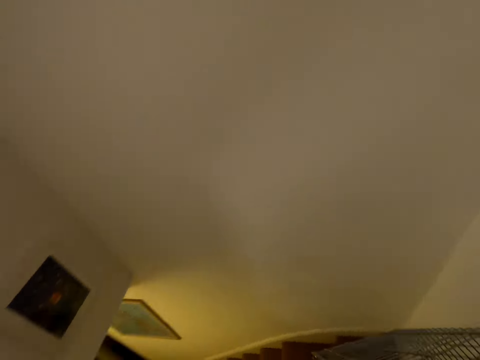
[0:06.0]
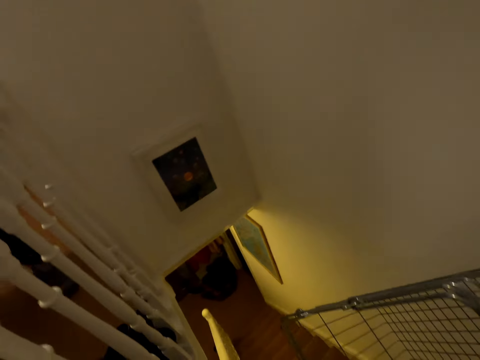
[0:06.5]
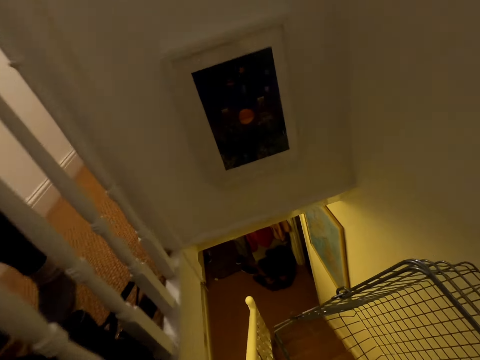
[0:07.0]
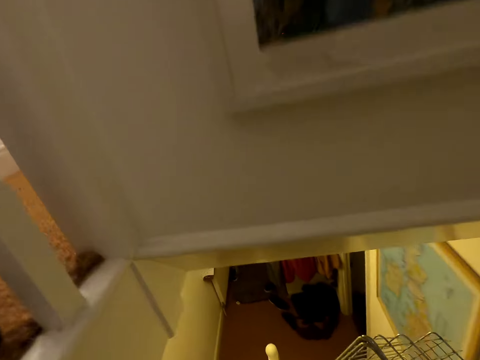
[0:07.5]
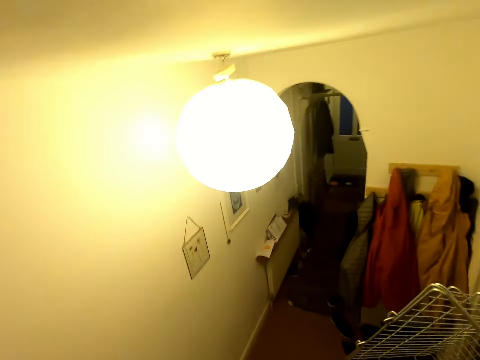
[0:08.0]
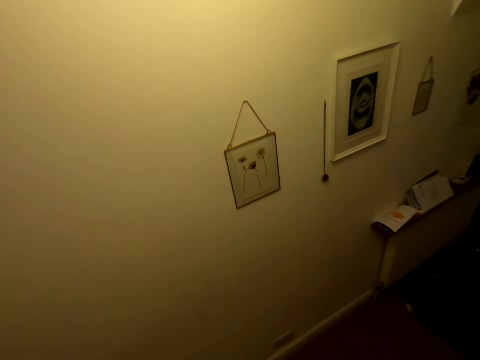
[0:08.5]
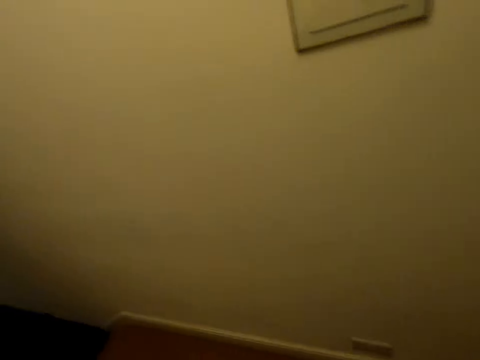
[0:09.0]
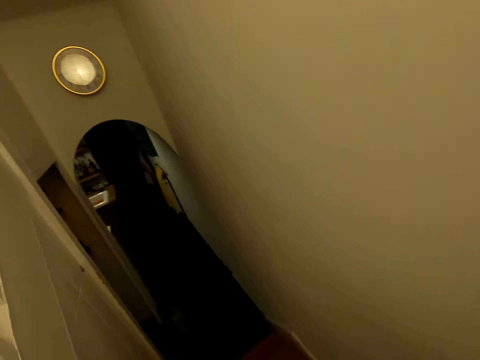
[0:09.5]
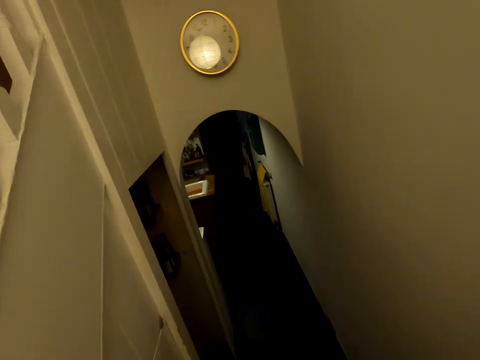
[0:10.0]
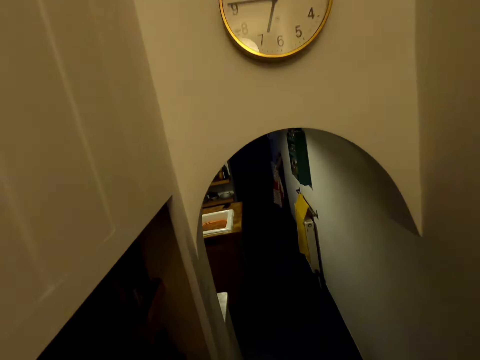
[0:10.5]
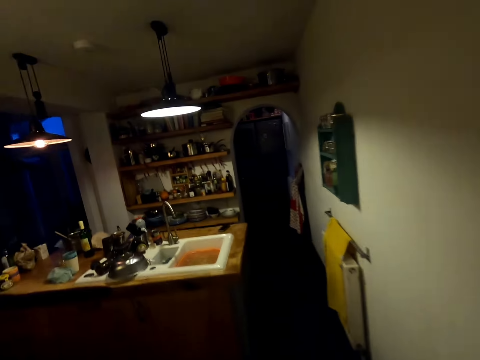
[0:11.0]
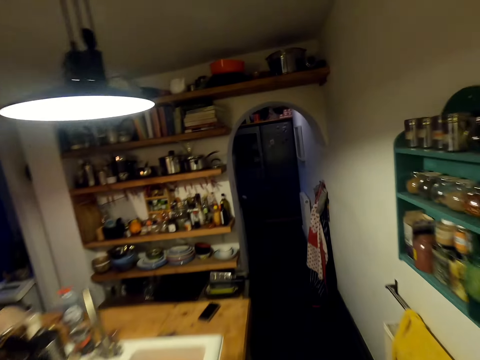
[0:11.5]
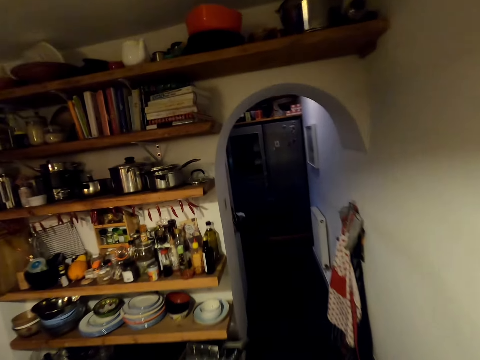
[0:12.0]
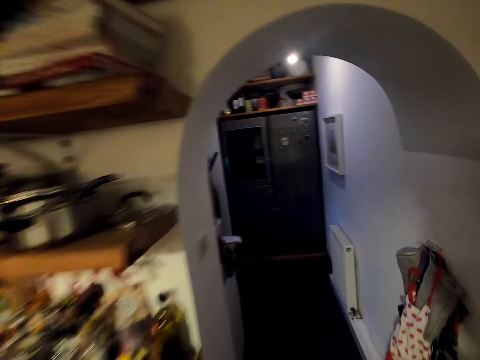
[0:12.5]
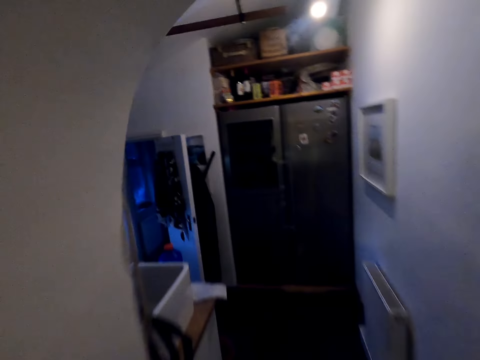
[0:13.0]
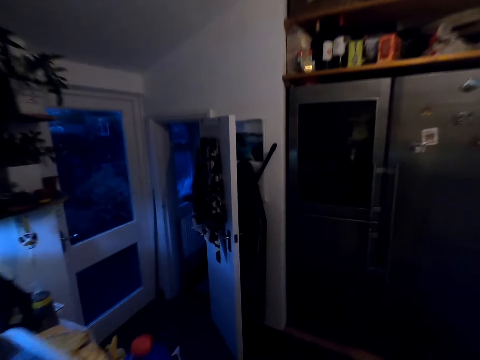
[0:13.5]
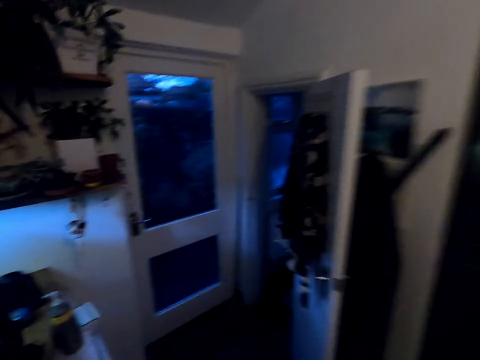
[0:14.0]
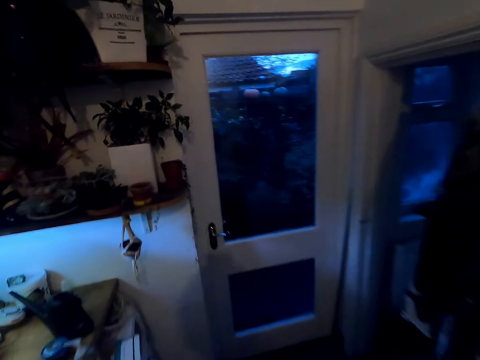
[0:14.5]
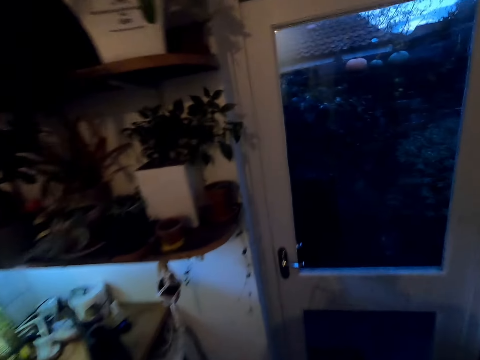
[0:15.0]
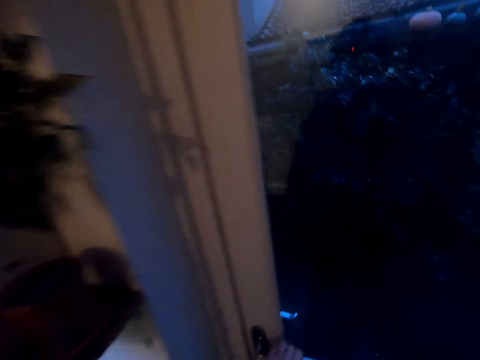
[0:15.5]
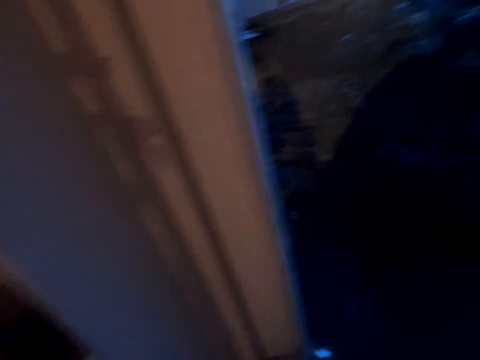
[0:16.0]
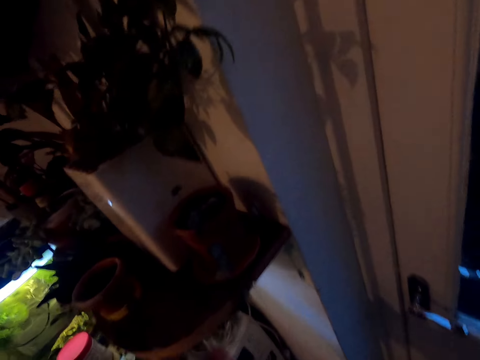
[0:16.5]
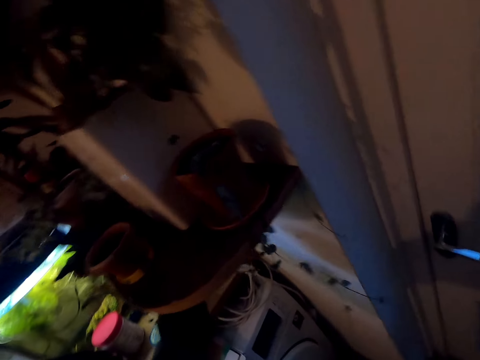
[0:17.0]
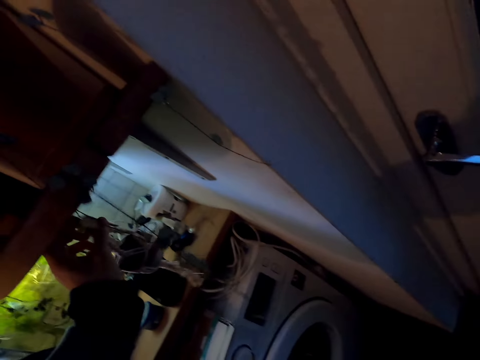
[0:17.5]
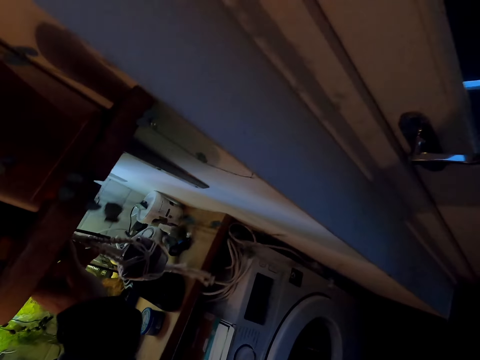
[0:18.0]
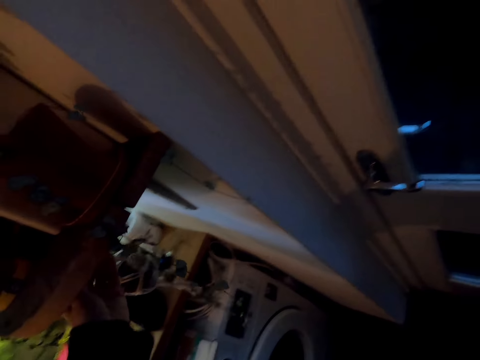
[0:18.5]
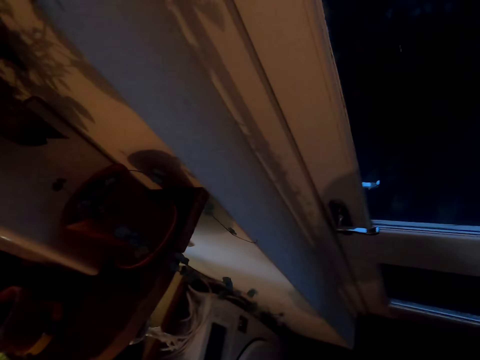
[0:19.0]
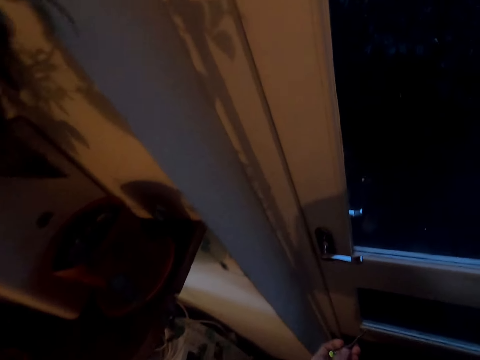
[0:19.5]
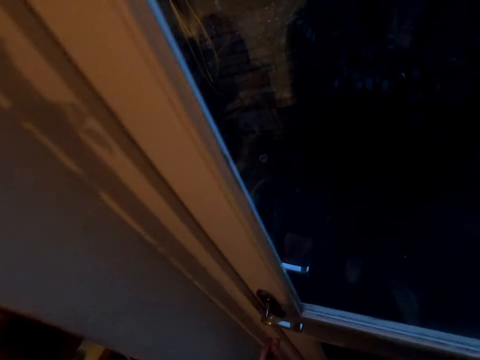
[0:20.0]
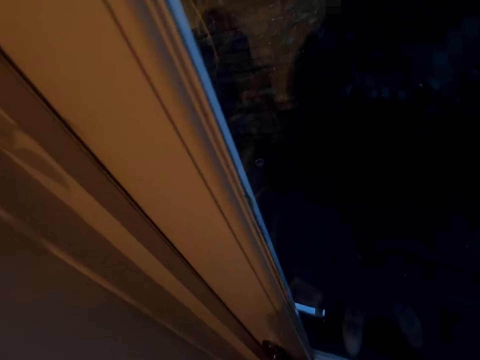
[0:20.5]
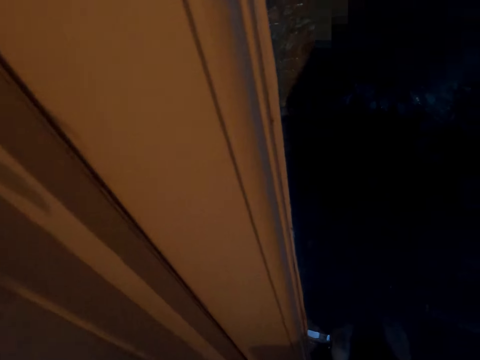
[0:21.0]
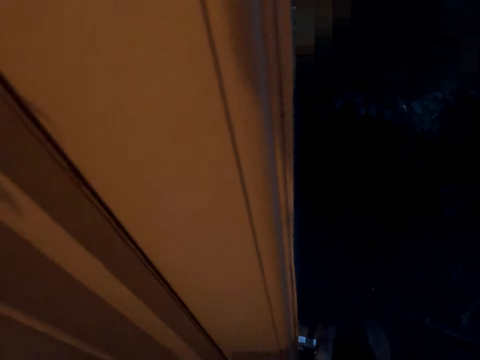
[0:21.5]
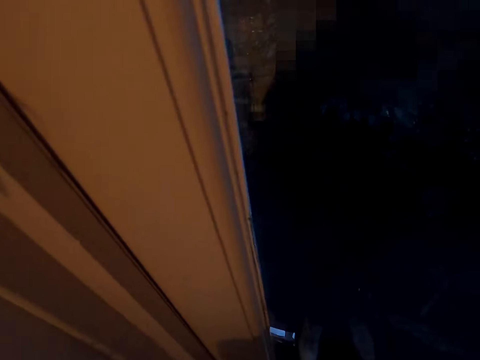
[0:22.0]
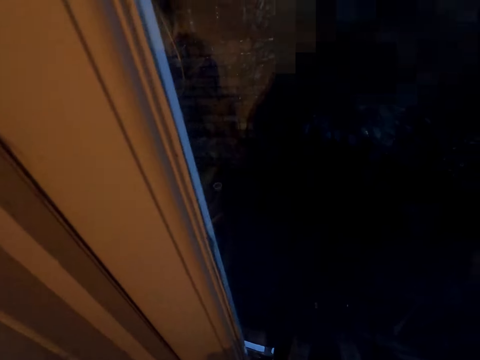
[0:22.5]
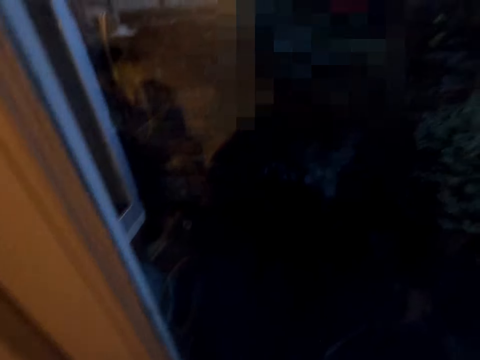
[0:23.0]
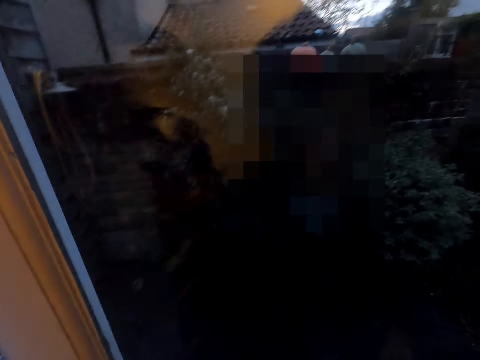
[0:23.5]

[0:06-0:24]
The camera wearer walks down the staircases. They walk around the house. They walk towards another room. They pick up a key. They open the door.

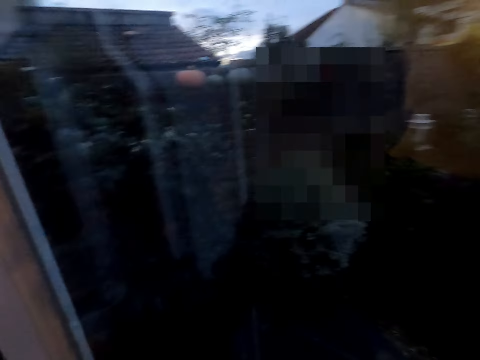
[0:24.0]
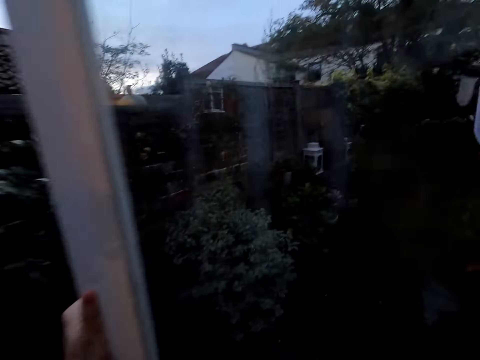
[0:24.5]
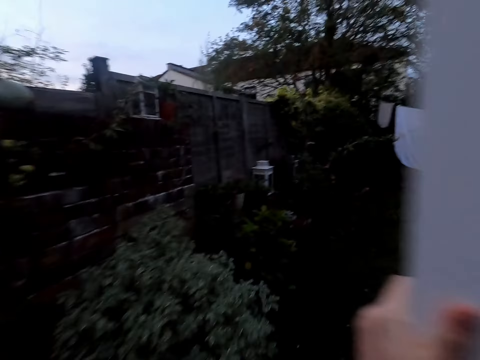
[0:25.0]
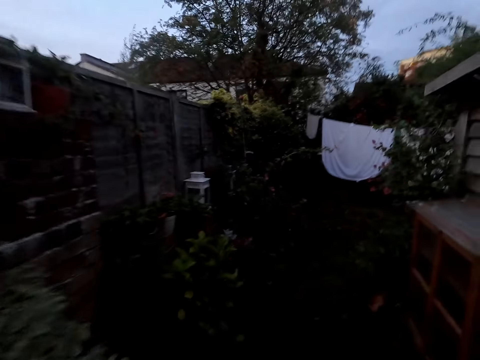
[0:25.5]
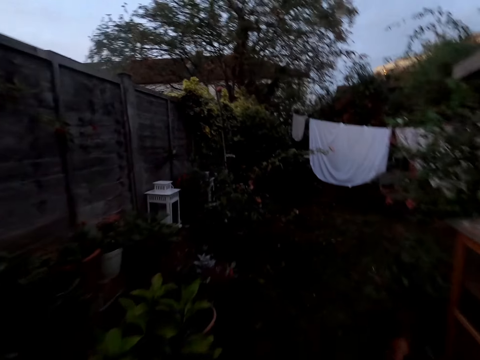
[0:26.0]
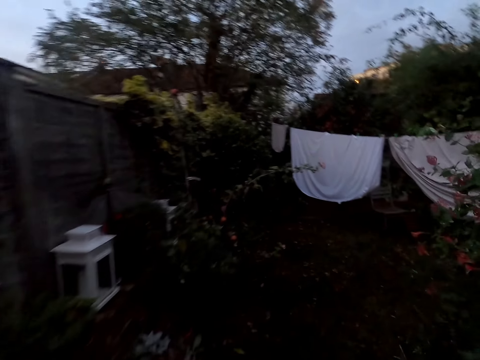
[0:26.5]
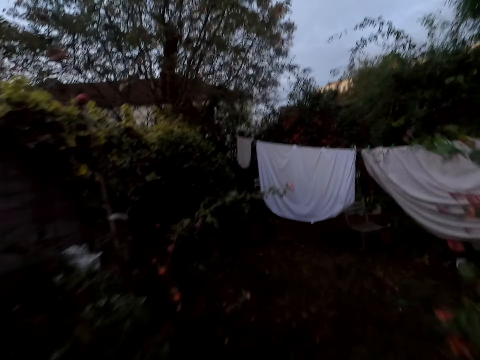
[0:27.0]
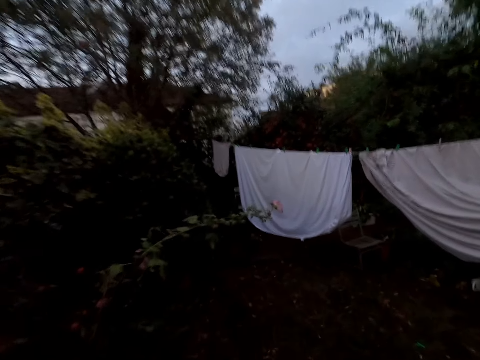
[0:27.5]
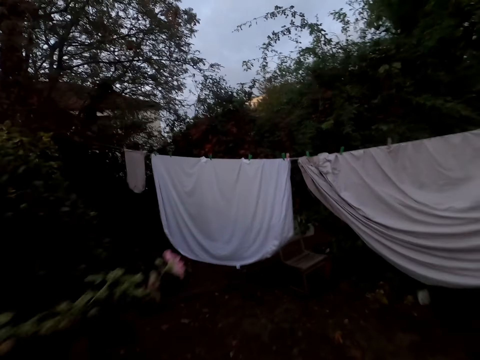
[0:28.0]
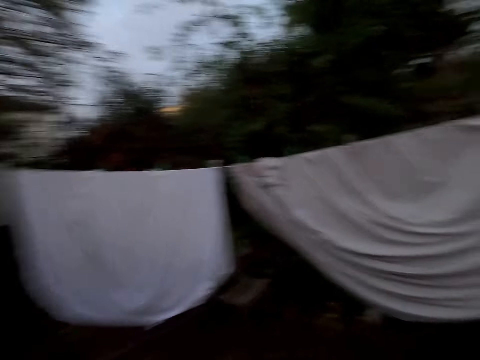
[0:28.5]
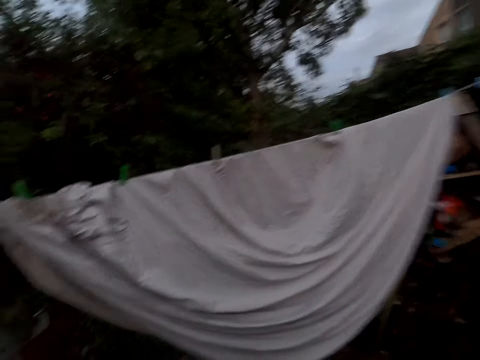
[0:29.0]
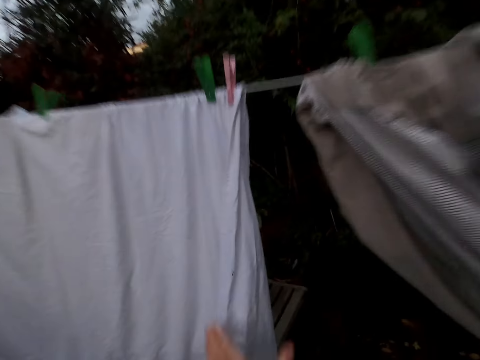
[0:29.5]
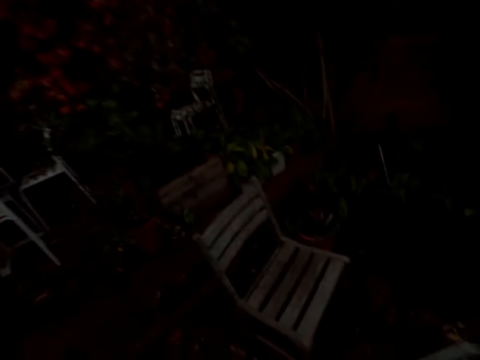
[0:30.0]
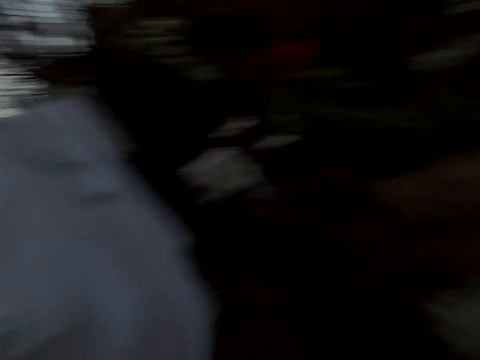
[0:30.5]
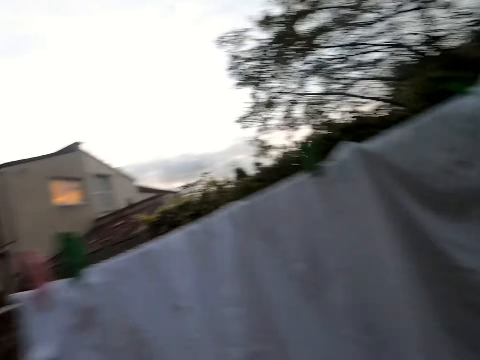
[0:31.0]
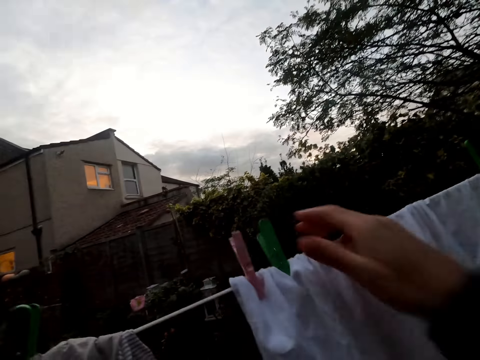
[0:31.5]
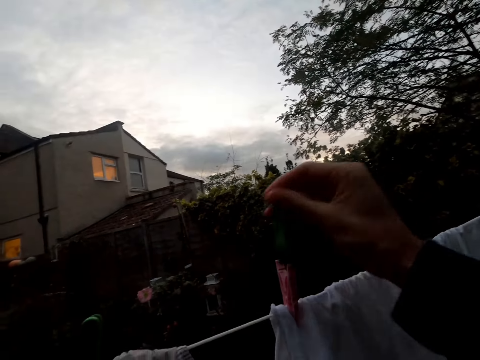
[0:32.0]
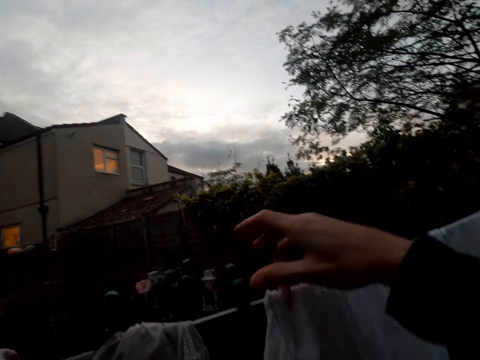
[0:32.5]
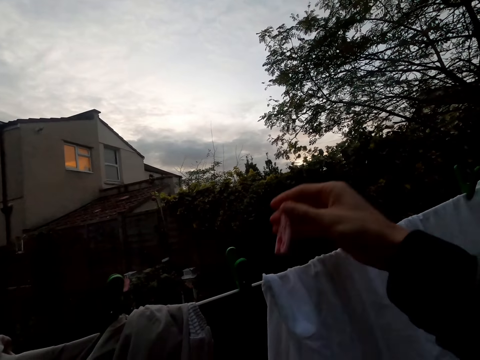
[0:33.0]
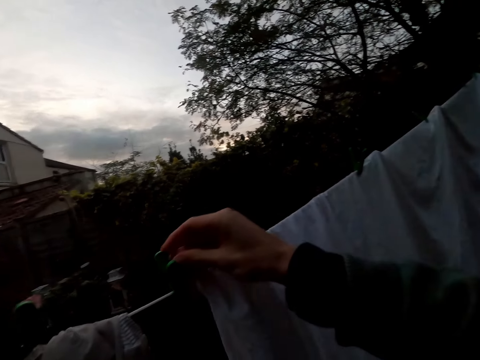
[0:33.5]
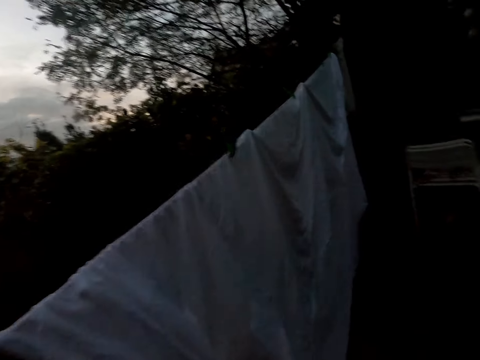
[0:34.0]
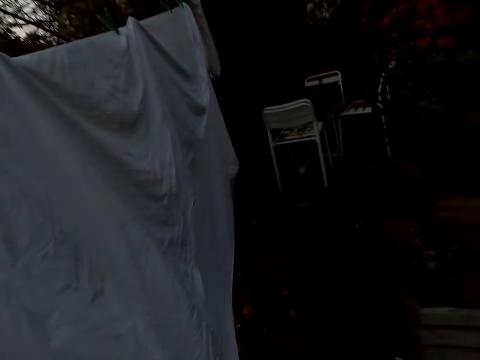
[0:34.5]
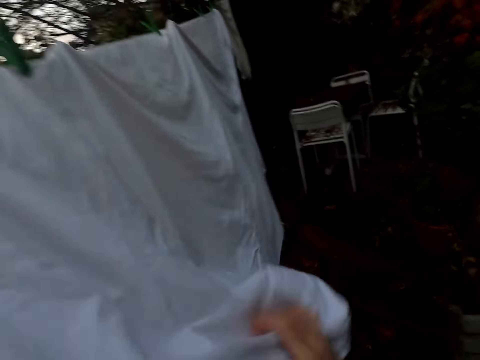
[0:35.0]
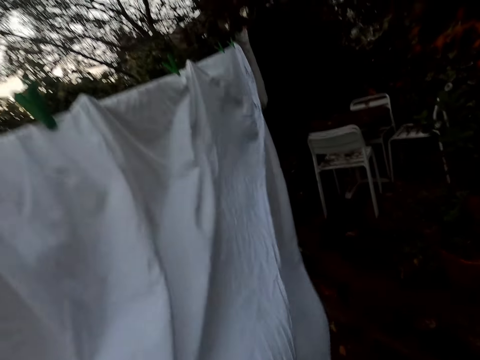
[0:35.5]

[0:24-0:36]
The camera wearer walks around the compound on the path. They hold a bedsheet and walk around the compound. They unhang the cloth. They pick up a peg and stick the peg on the hanging line. They pick up a peg and stick the peg on the hanging line. They pull the bedsheet and lift the cloth.
